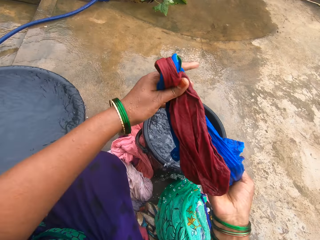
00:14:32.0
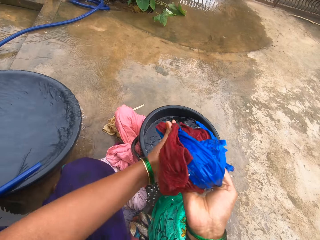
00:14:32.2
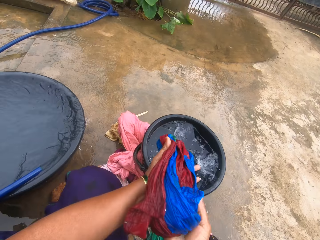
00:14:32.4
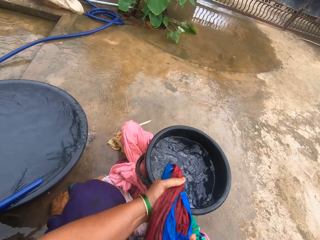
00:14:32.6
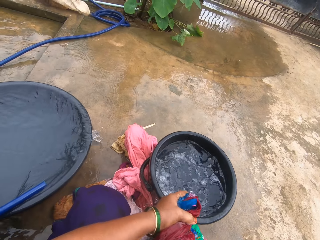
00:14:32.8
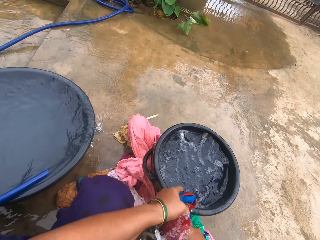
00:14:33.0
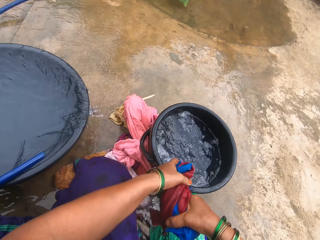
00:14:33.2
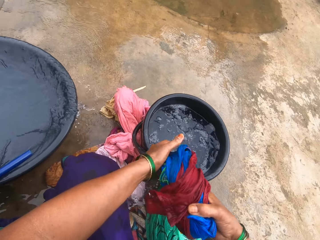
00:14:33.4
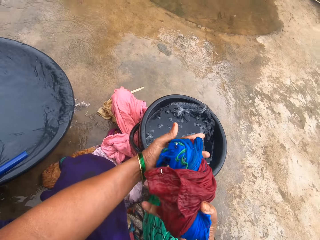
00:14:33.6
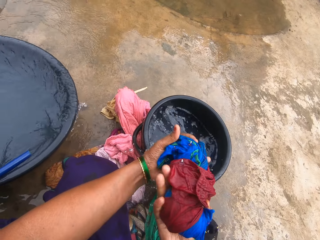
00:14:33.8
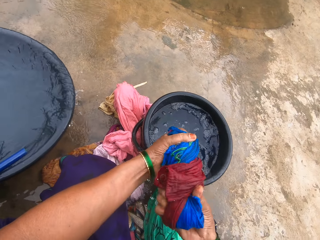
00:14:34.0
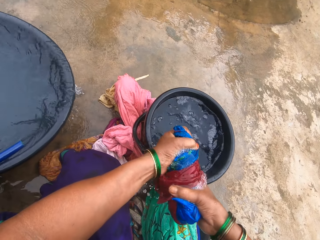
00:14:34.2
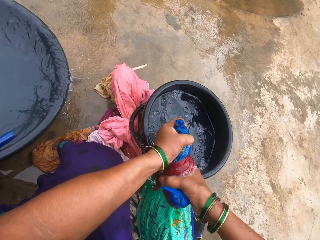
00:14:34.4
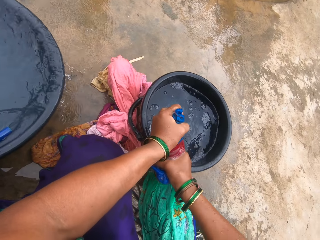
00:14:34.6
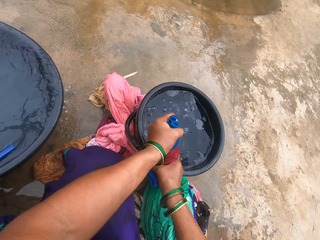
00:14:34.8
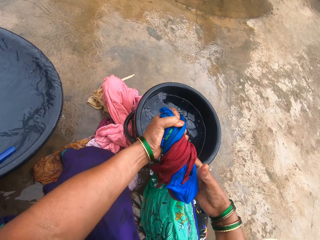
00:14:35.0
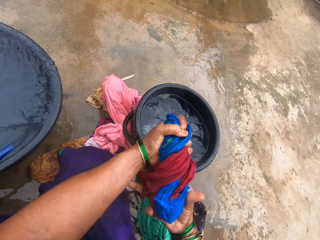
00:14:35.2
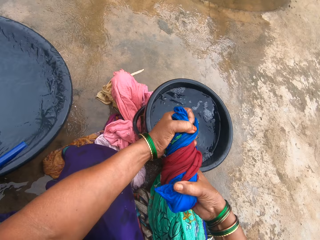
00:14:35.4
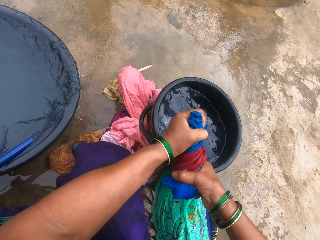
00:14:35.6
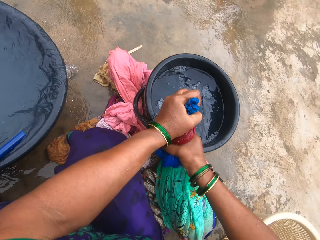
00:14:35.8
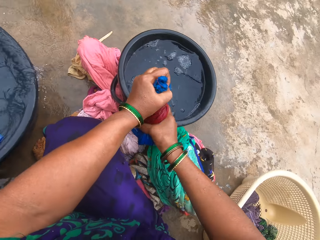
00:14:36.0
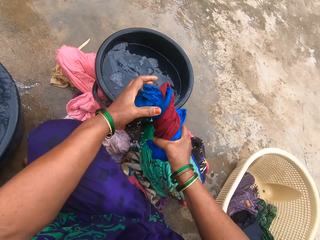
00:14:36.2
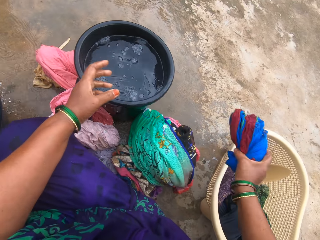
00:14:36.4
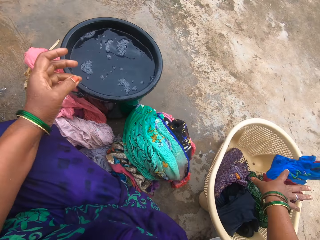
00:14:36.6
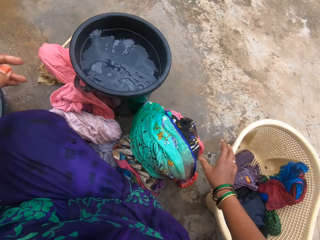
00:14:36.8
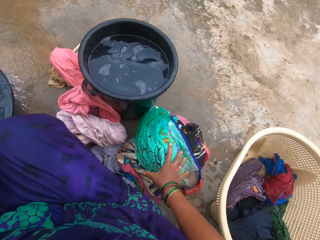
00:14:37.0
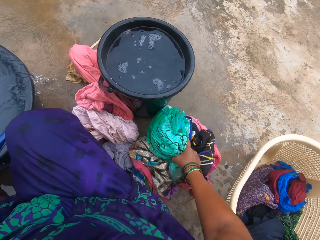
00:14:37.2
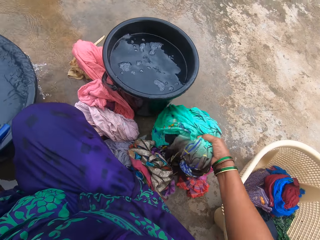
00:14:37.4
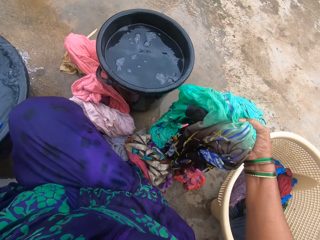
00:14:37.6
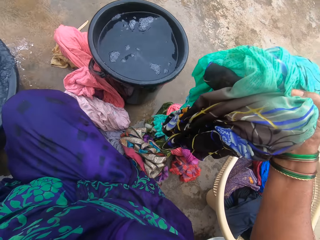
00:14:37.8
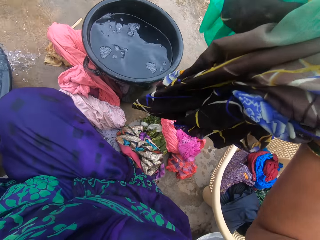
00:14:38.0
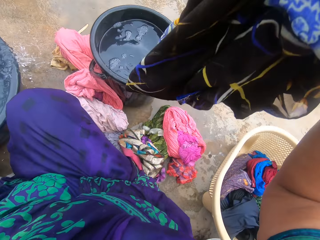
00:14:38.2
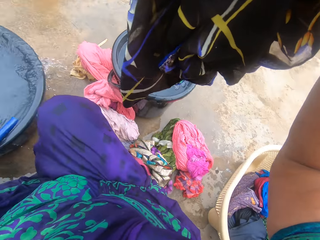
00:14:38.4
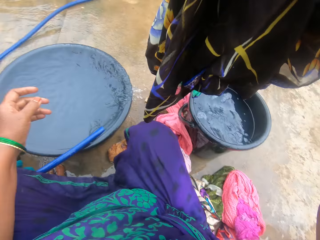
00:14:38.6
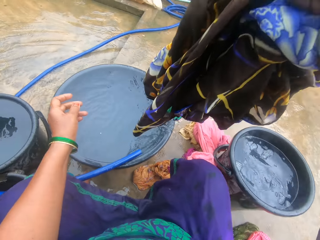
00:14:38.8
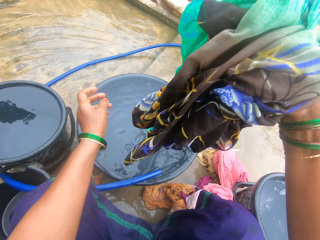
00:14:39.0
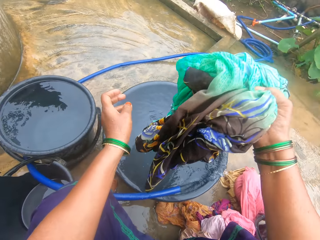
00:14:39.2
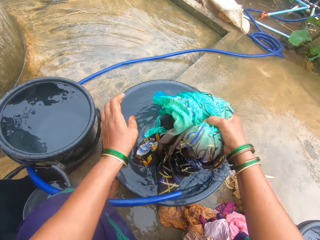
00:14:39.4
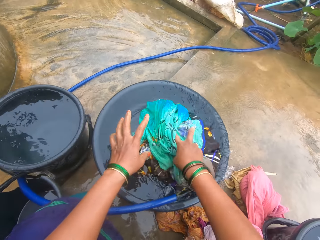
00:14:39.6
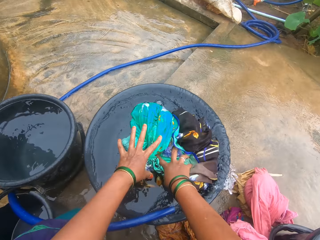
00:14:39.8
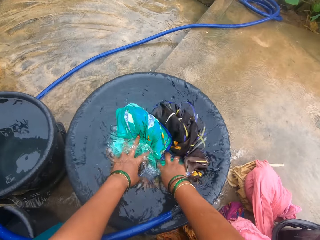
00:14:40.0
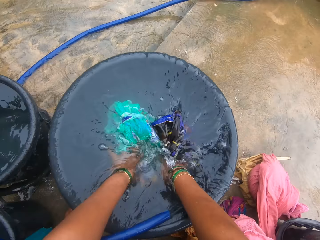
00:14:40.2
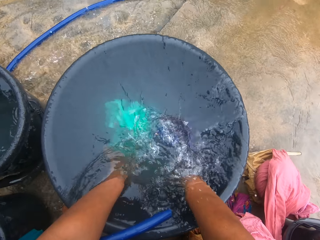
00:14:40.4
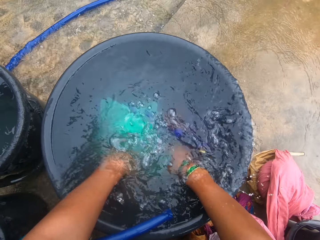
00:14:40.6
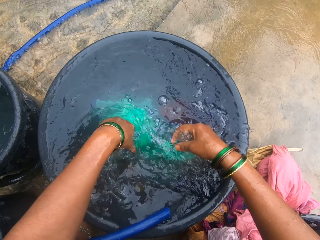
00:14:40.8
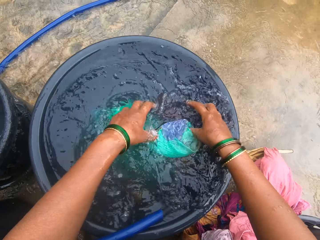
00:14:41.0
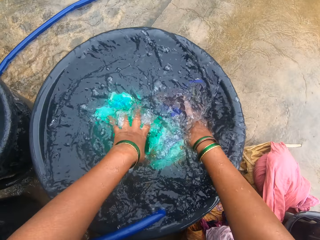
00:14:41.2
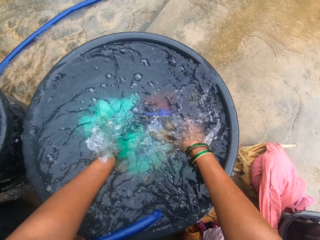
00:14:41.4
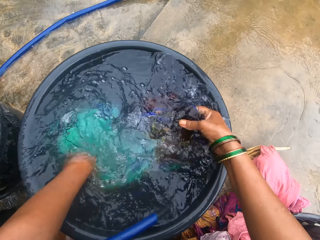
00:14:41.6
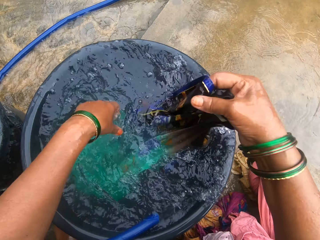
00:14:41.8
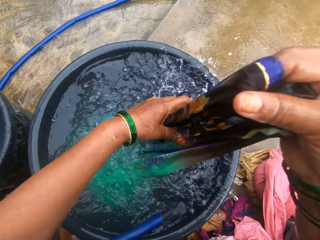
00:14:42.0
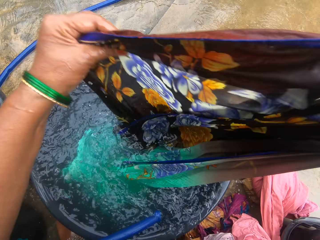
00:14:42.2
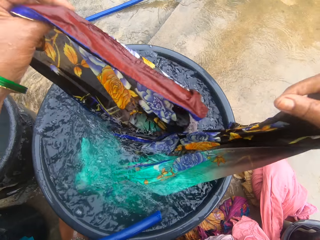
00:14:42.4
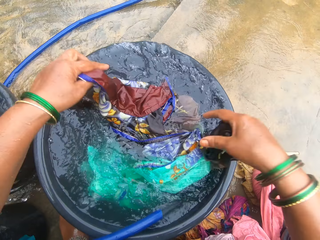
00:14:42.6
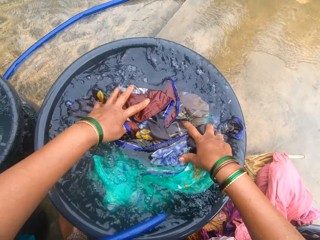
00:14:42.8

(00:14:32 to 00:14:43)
The camera wearer folds the clothes. They squeeze the clothes. They put the cloth in a bucket. They pick up some cloth from the floor. They put the cloth into the water.

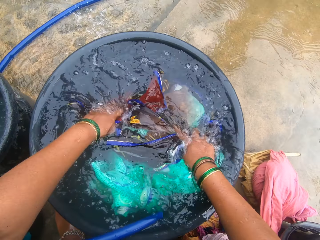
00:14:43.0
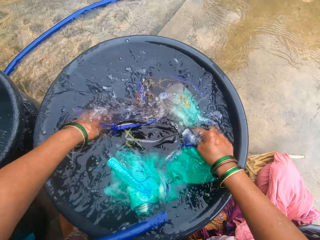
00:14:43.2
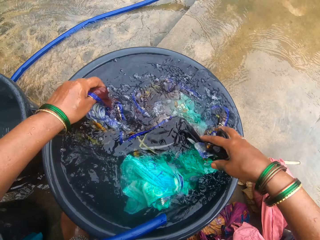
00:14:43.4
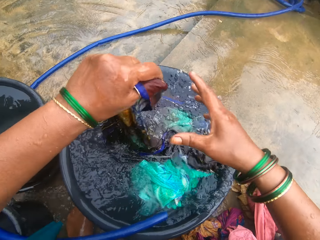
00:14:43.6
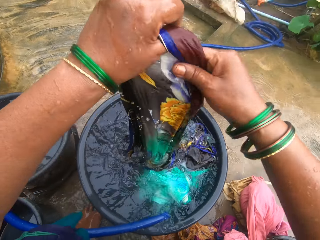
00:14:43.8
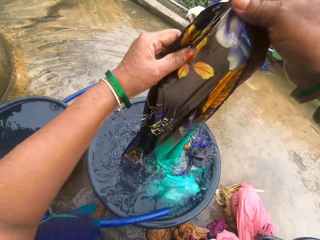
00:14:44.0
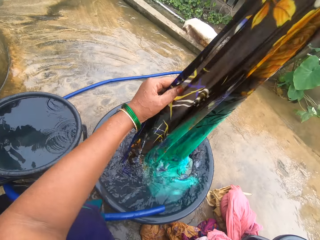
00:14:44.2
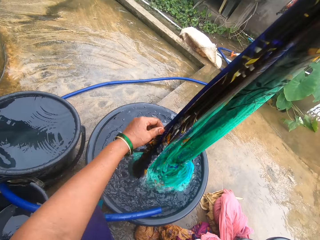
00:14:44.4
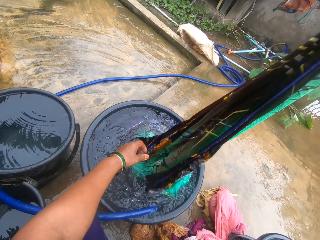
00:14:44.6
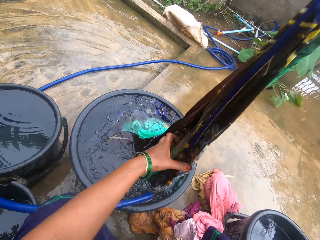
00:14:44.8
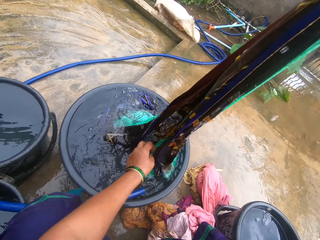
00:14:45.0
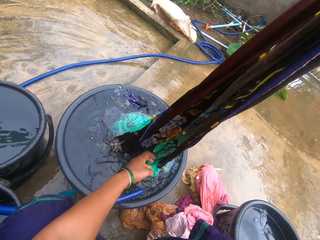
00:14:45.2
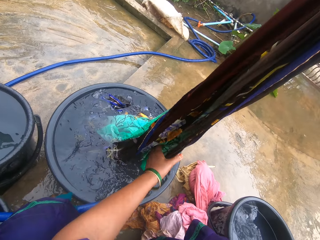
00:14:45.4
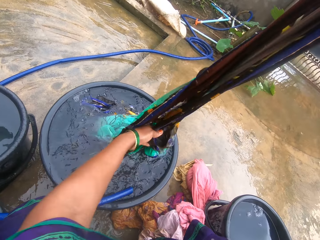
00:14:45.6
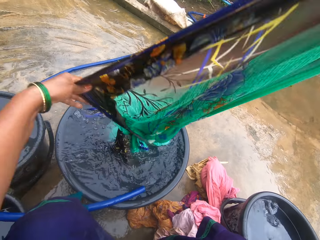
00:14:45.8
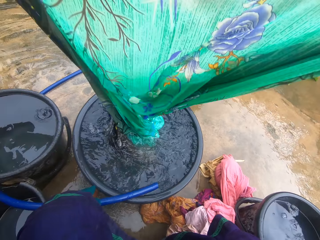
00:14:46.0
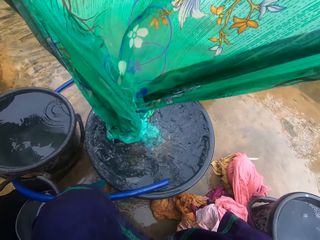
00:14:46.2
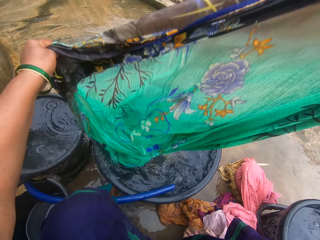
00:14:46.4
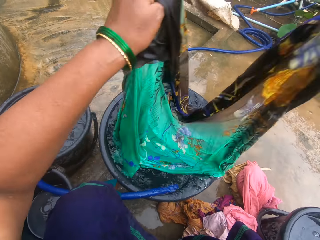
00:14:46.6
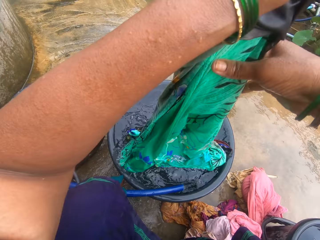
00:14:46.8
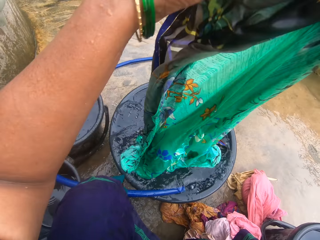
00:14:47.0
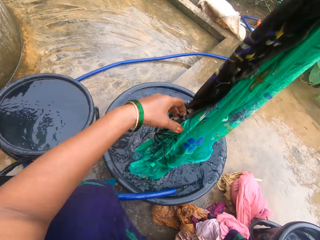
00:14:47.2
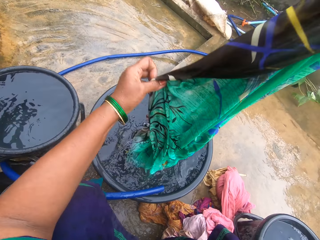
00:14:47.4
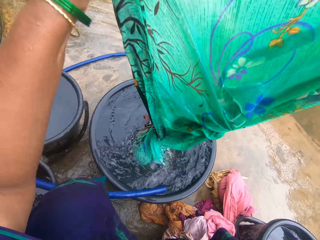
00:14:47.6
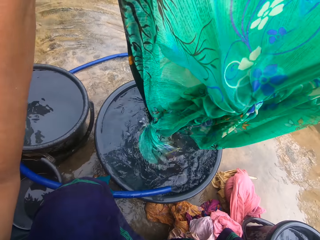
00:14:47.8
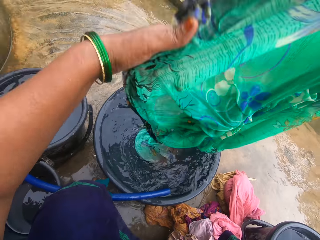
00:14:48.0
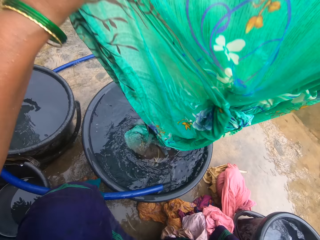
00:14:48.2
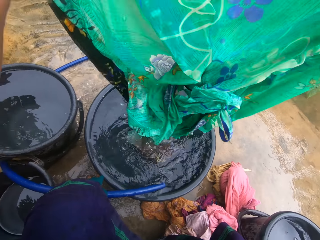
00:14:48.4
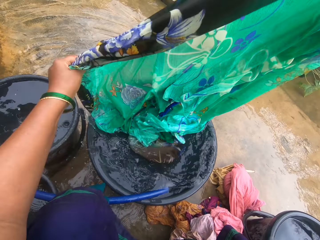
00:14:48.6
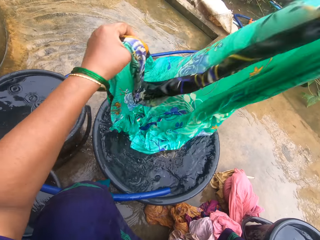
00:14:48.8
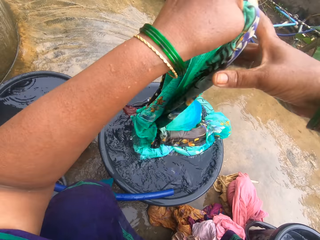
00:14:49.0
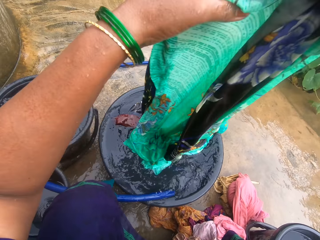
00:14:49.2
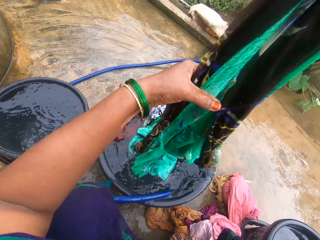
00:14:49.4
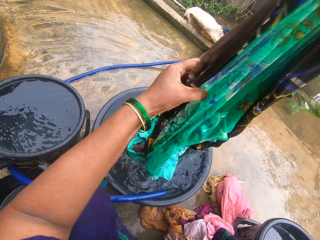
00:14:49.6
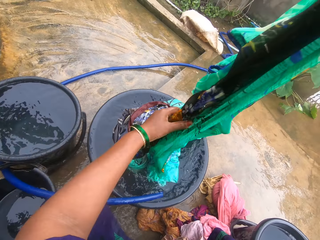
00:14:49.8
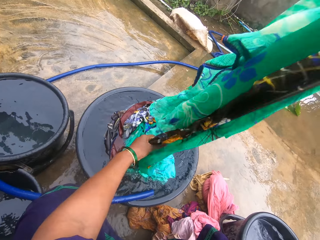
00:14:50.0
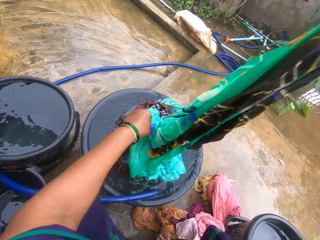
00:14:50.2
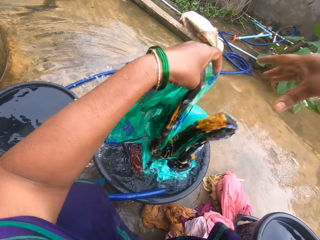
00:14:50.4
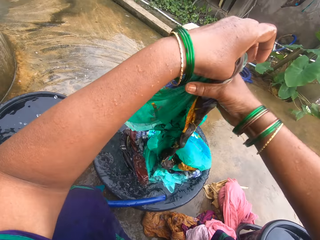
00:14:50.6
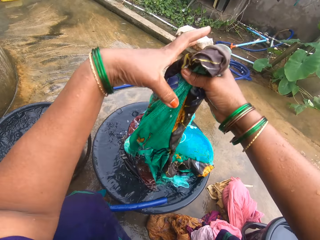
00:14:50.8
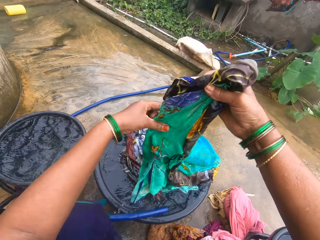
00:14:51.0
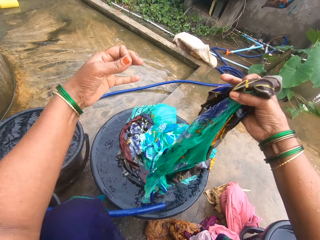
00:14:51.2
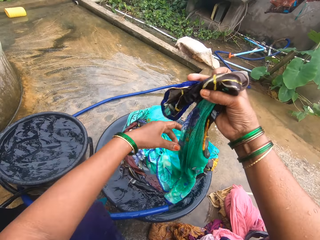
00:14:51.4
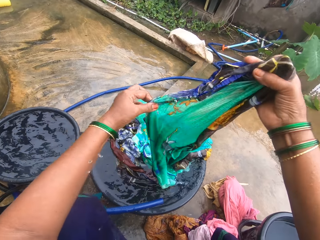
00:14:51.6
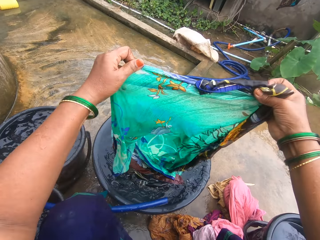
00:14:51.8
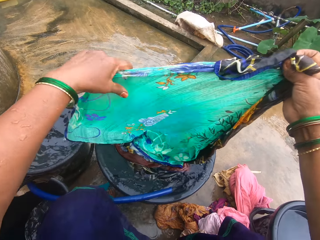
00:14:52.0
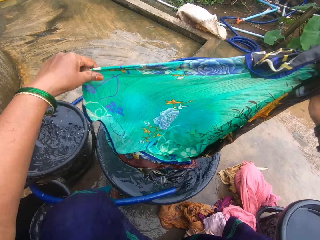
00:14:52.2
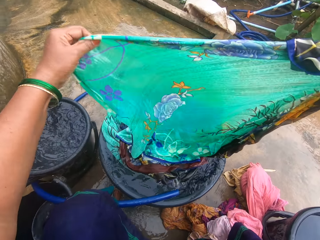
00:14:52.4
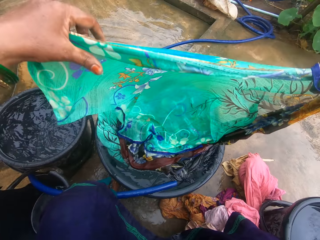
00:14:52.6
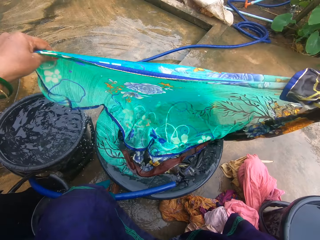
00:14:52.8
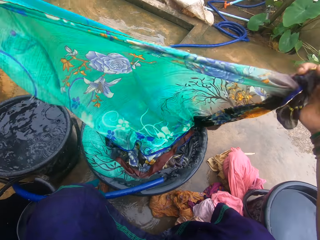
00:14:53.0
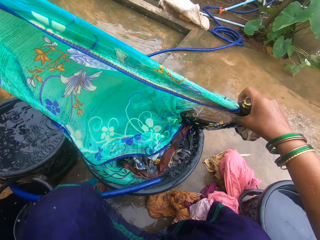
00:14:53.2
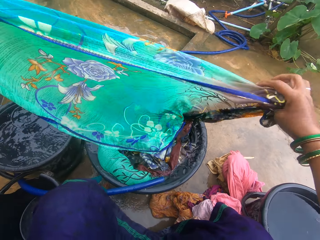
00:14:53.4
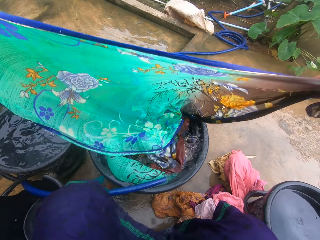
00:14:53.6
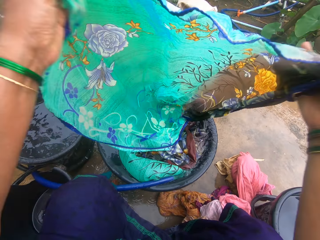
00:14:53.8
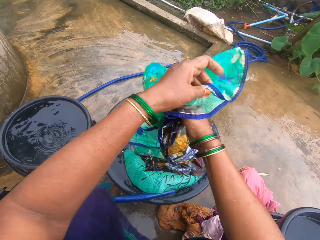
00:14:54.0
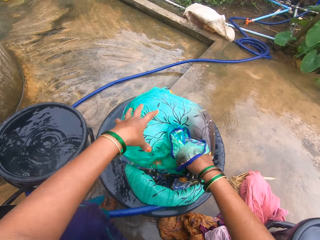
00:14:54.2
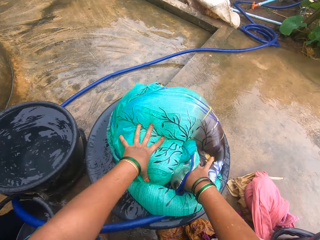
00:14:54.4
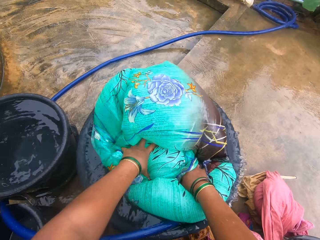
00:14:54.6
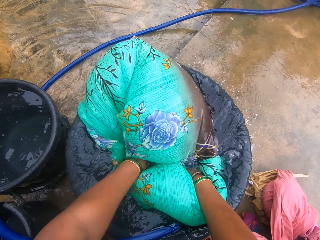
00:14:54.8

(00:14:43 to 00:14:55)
The camera wearer brings out the cloth from the water. They wash the cloth.
